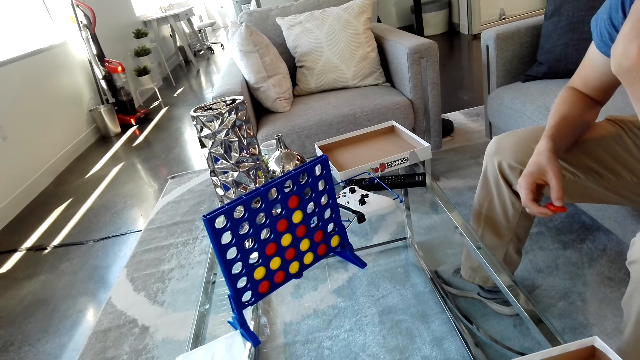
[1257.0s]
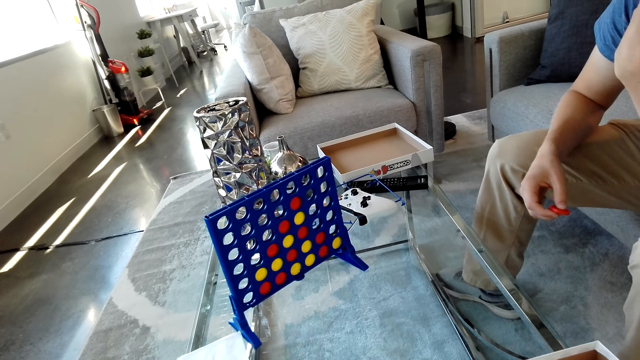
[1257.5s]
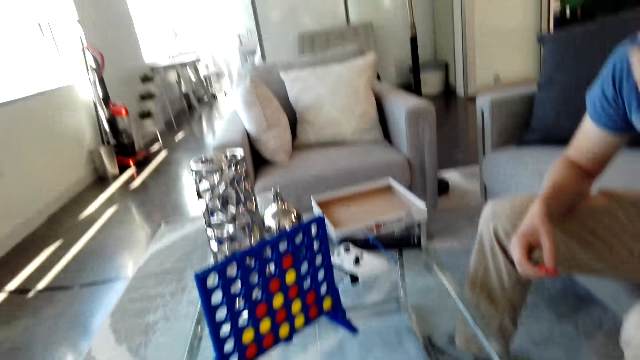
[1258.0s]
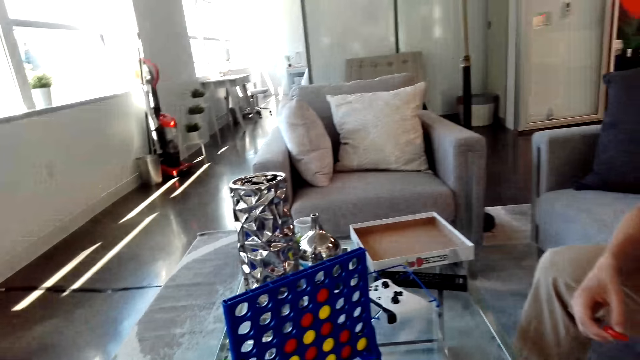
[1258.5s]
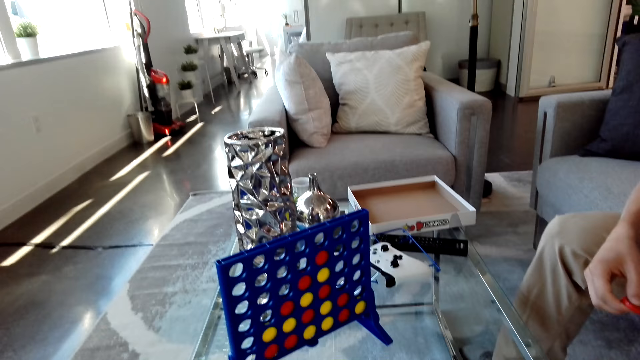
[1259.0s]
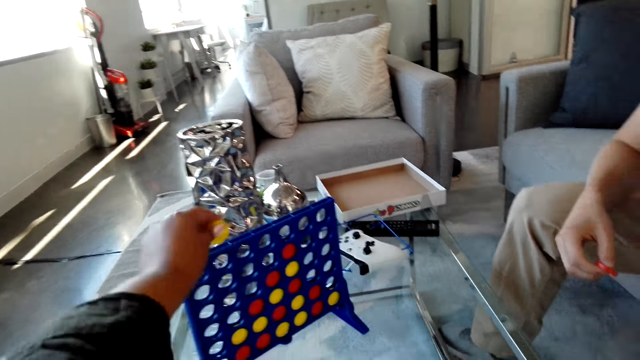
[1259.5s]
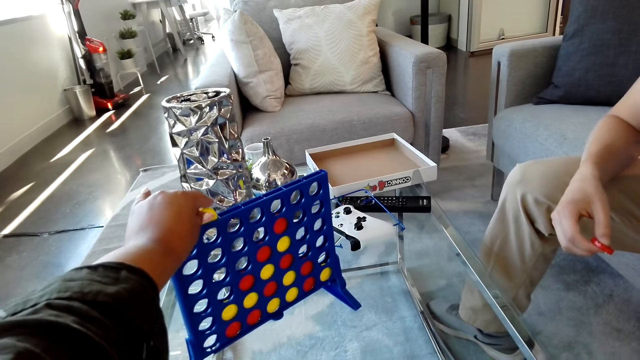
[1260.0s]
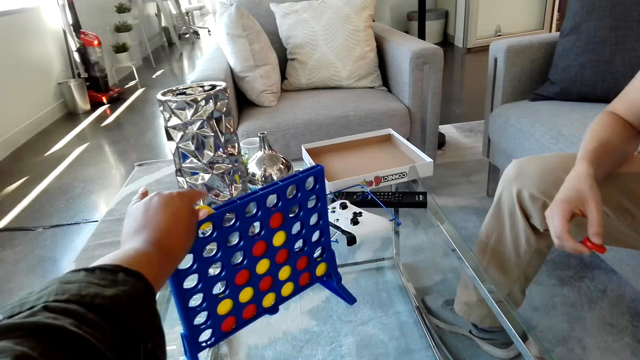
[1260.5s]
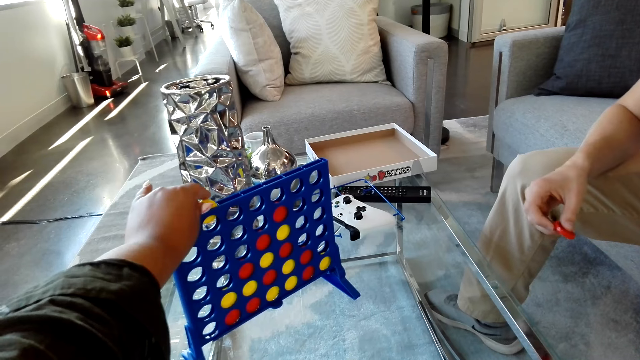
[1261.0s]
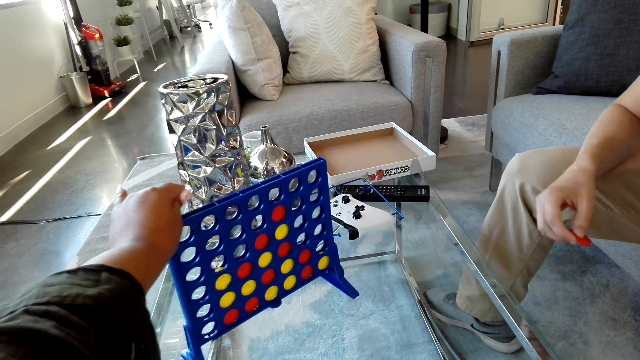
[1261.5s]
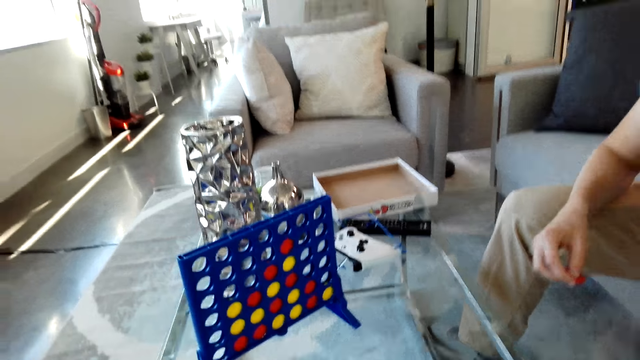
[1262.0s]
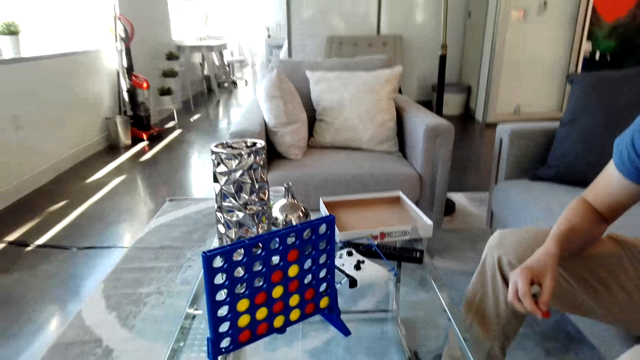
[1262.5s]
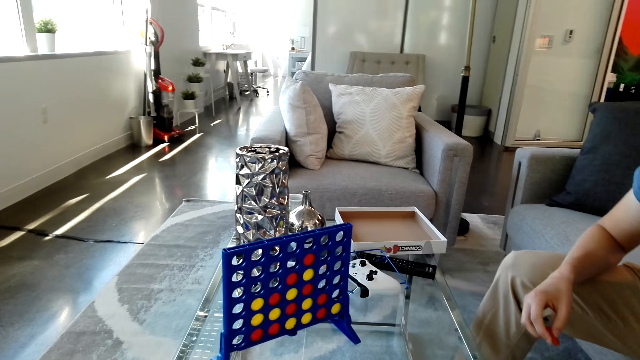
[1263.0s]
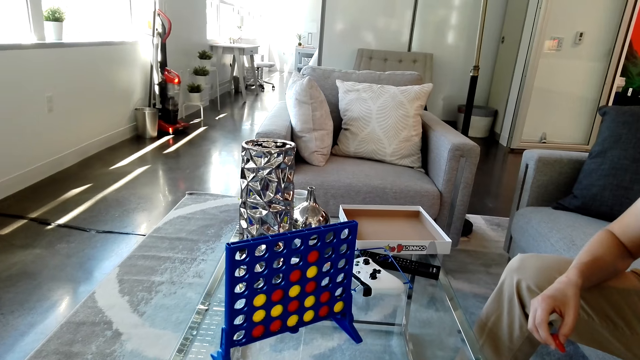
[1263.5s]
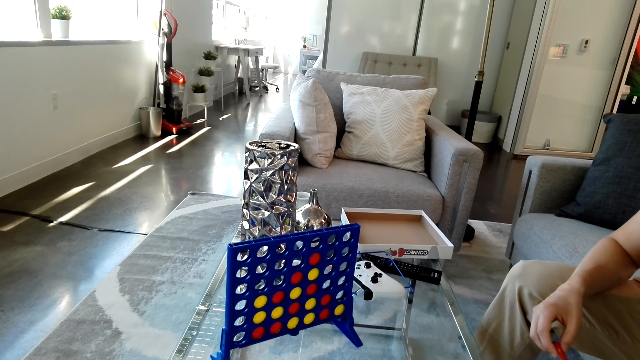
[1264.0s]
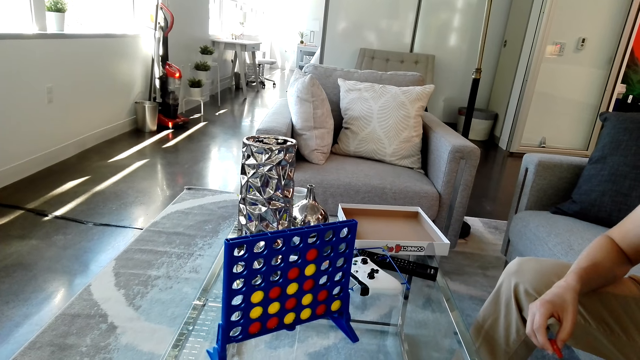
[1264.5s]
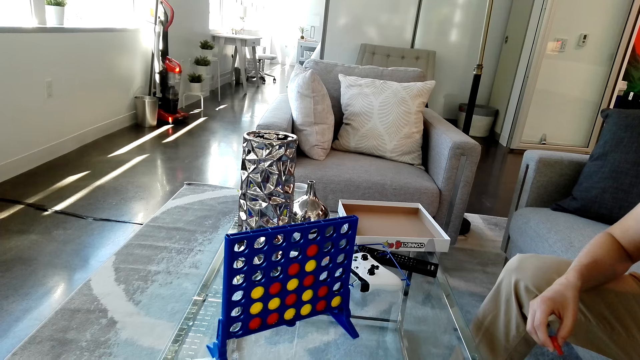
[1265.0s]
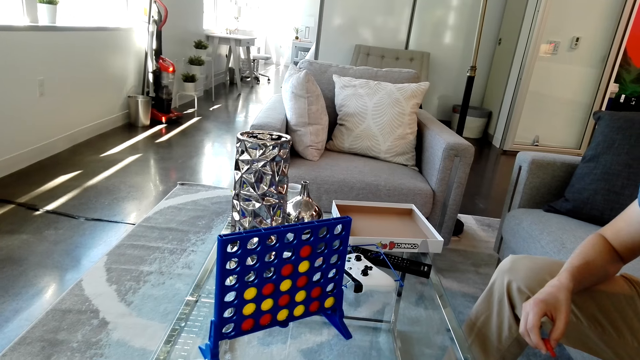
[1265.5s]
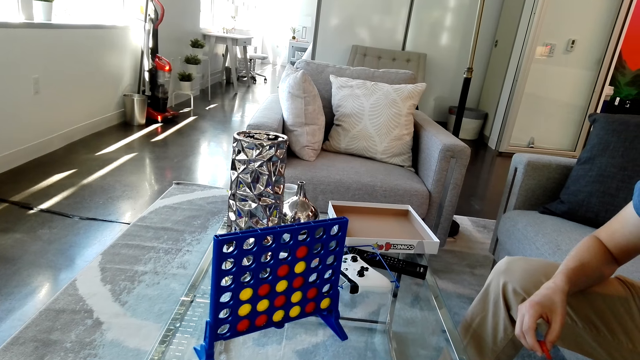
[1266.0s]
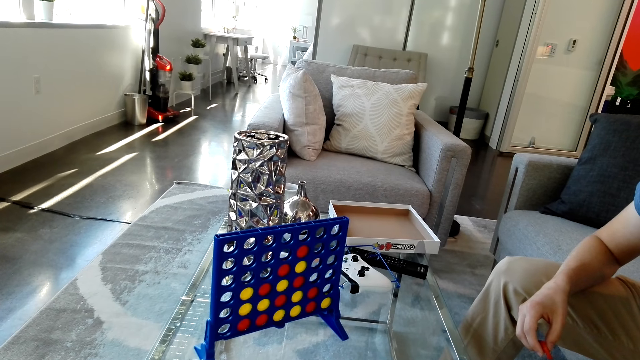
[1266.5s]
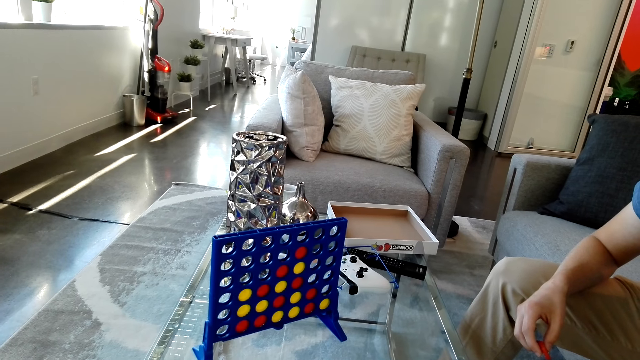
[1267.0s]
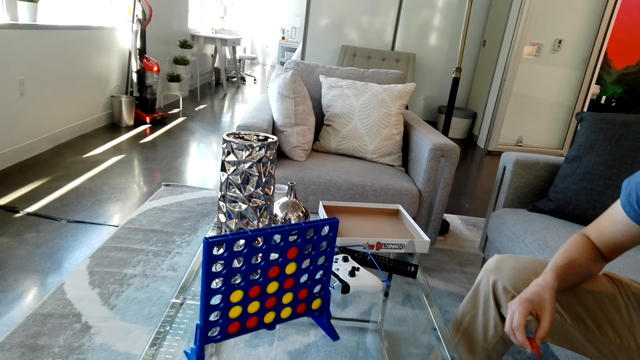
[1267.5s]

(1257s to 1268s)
The camera wearer drops a yellow disc in the grid. They look at the grid on a table.

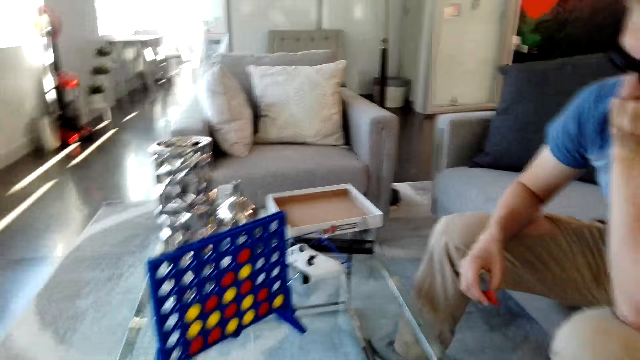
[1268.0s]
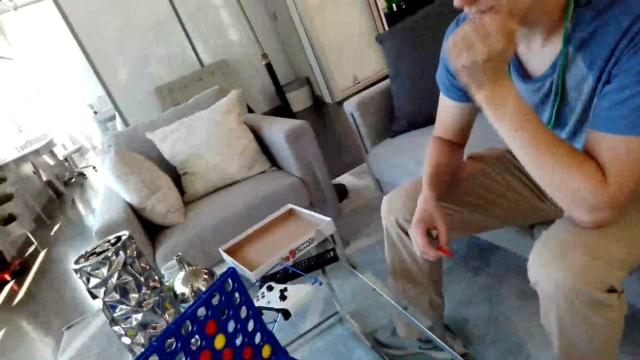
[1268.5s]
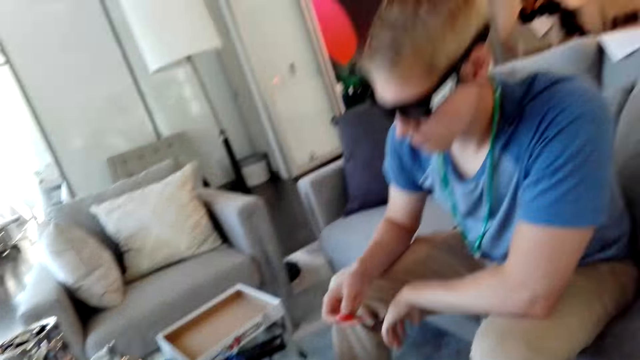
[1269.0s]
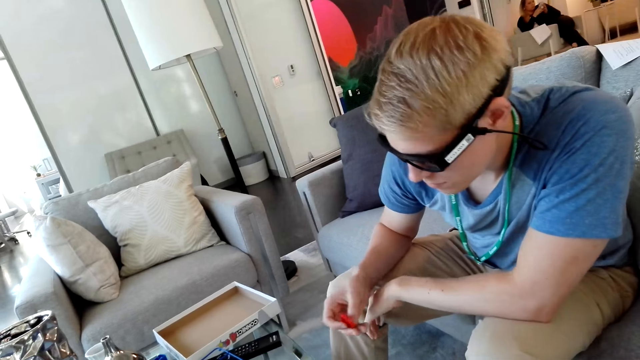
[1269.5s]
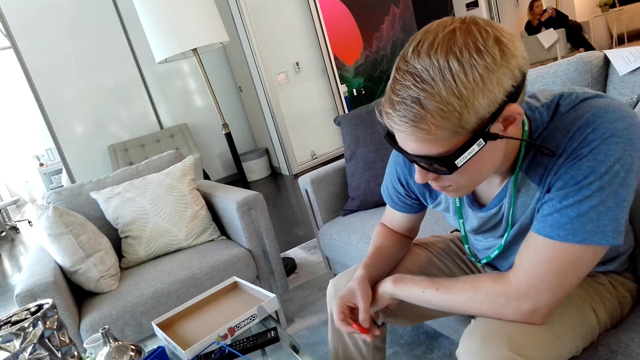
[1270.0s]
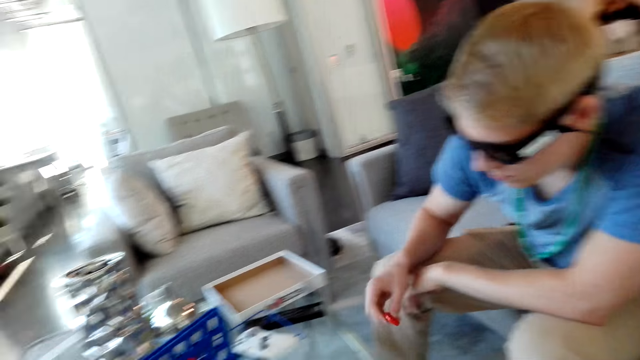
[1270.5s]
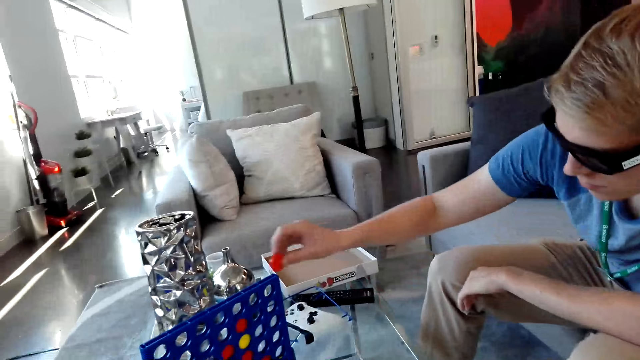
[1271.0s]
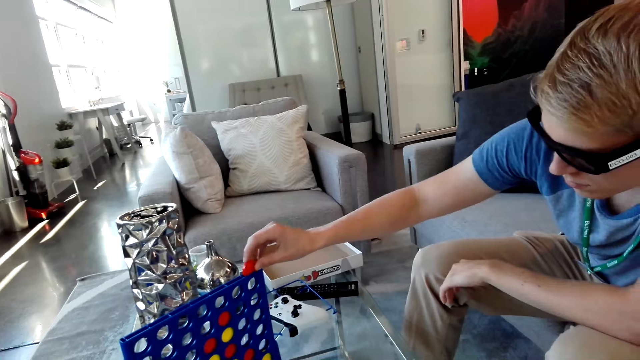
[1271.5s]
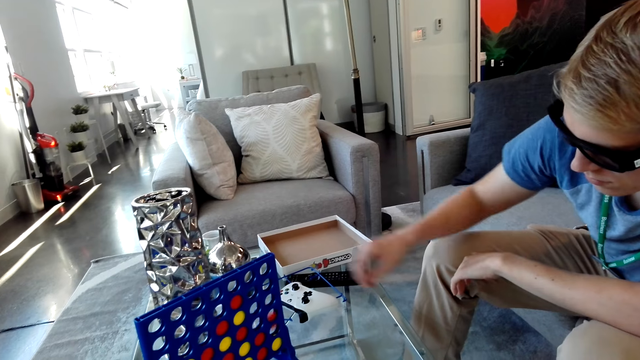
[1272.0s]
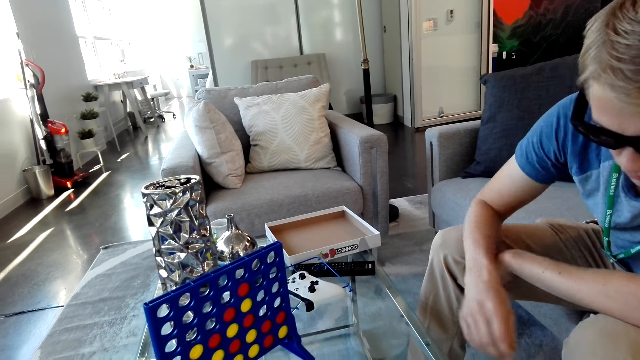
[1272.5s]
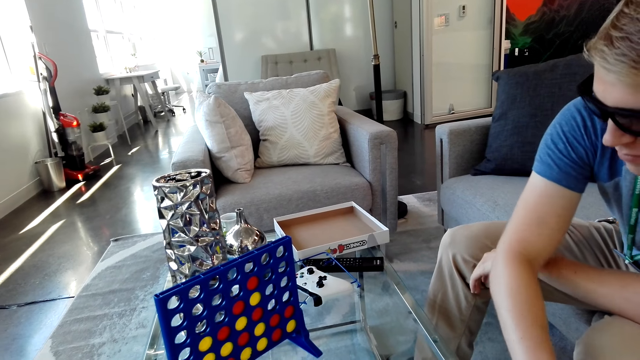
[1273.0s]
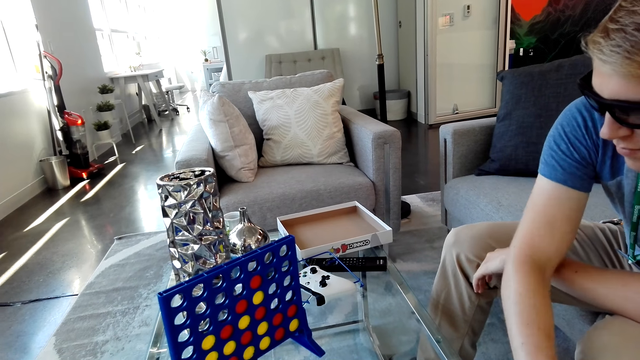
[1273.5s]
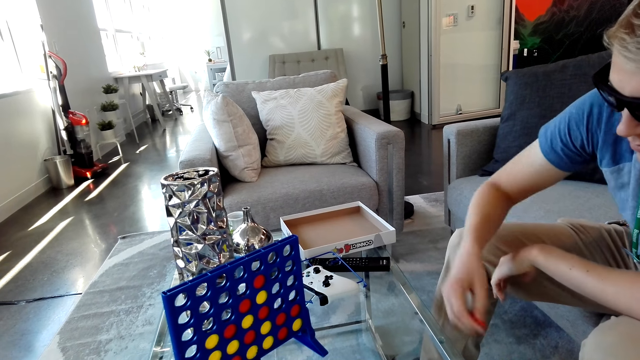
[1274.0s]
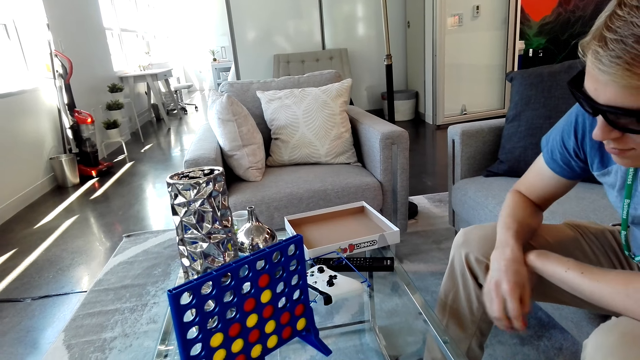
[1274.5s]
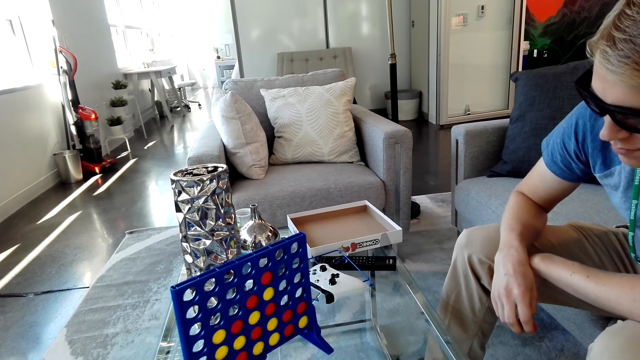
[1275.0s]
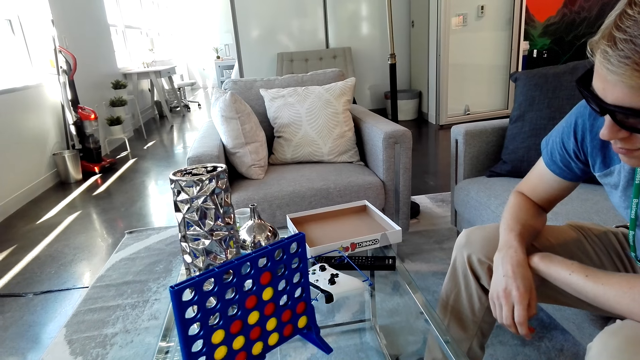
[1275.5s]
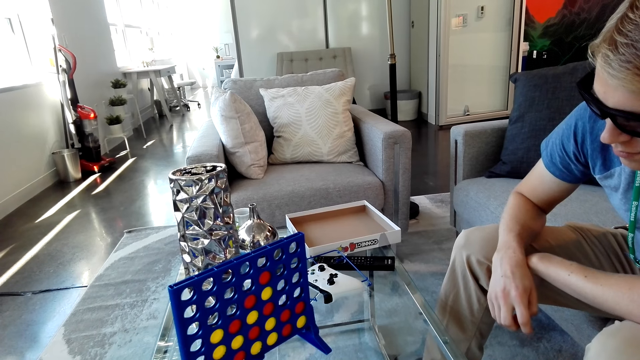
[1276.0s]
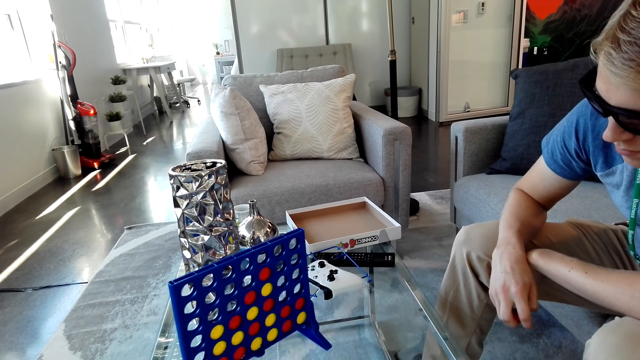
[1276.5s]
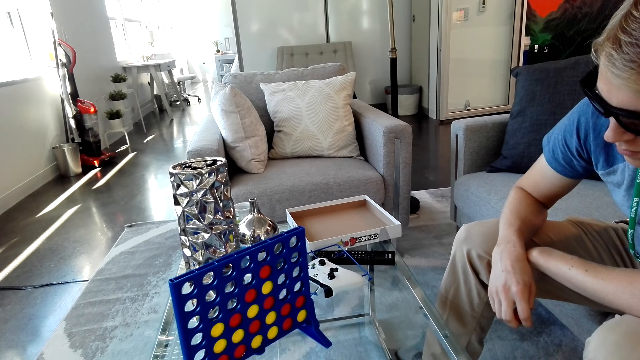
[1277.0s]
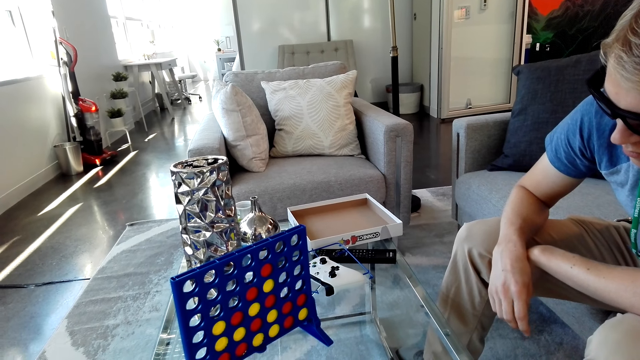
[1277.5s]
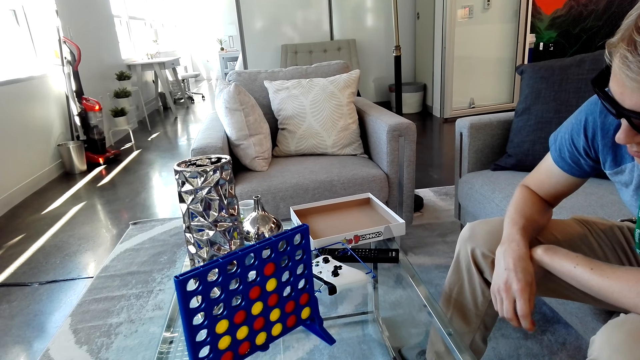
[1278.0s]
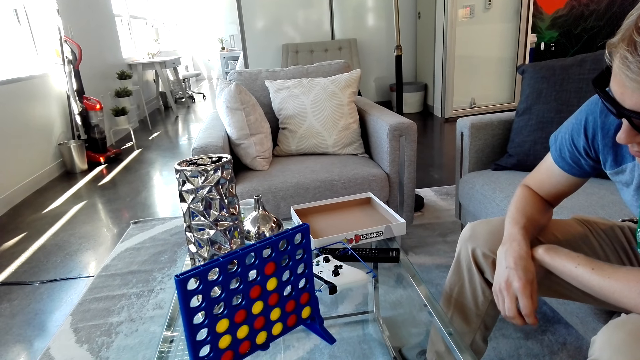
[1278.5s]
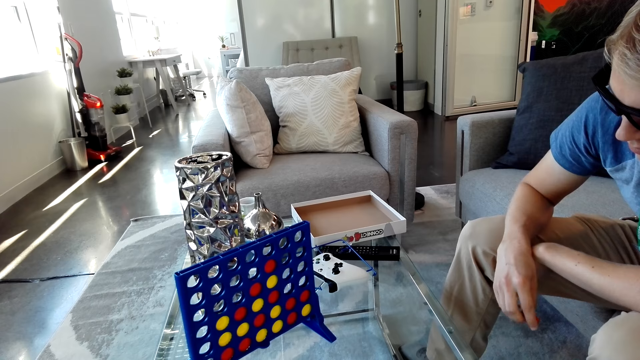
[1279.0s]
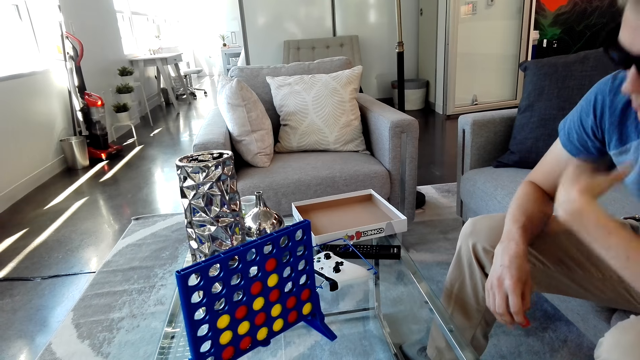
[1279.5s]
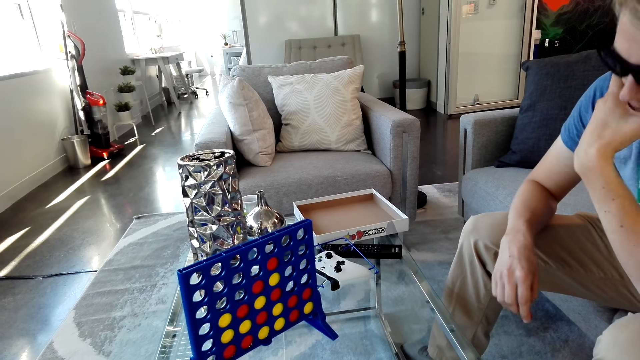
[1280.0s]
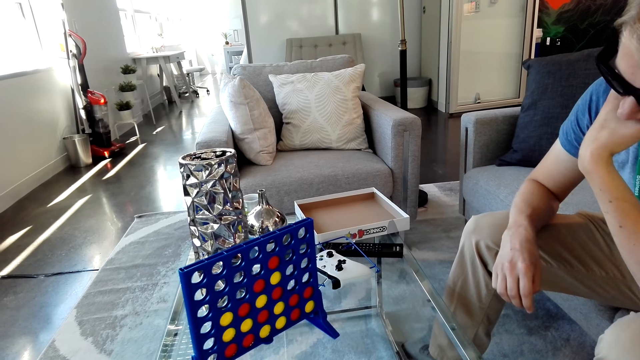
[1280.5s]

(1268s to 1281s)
The camera wearer looks at a man. The man drops the red disc in a grid, and picks a red disc from the box. The camera wearer looks at the grid on a table.
